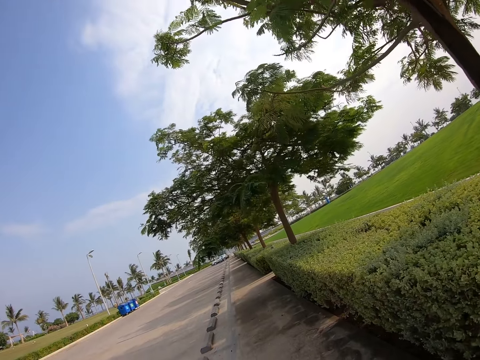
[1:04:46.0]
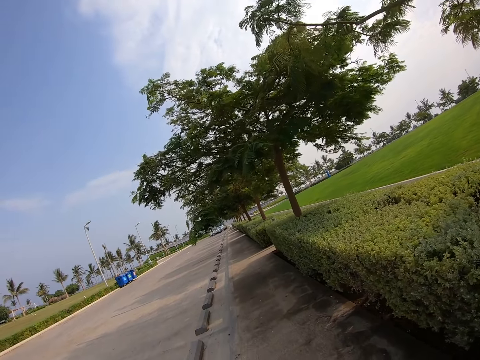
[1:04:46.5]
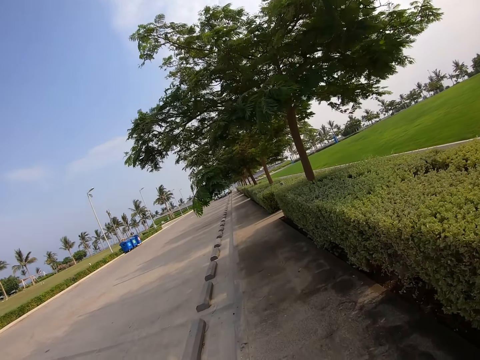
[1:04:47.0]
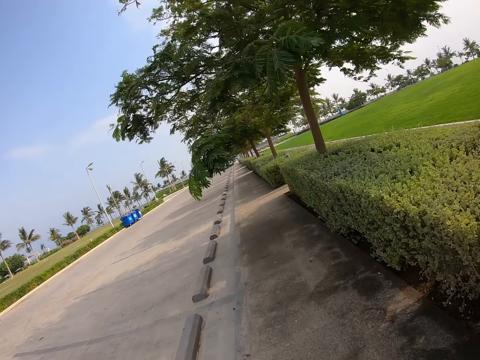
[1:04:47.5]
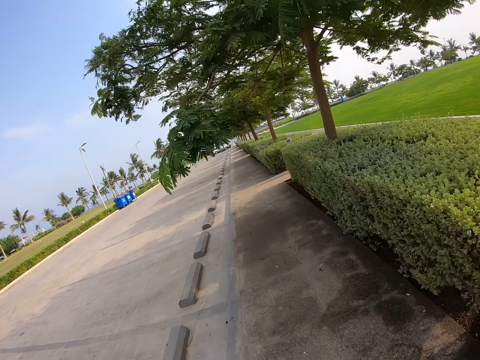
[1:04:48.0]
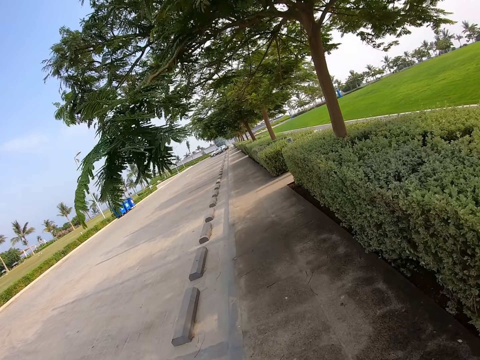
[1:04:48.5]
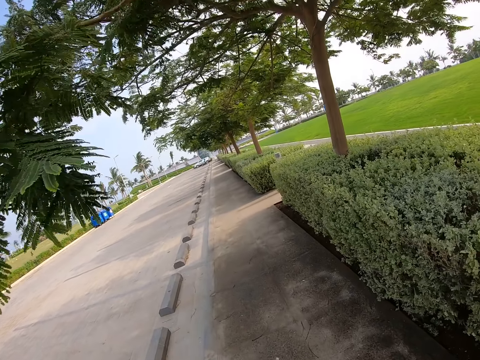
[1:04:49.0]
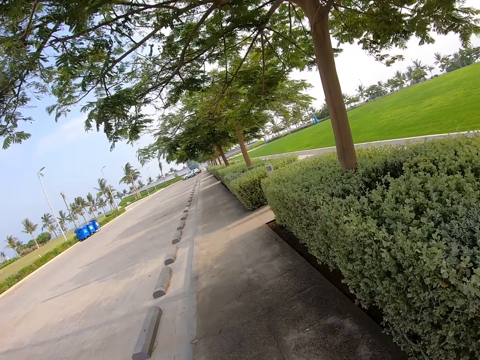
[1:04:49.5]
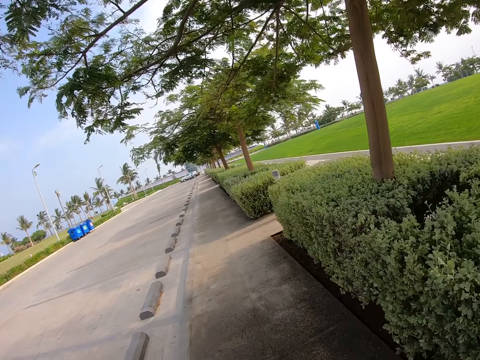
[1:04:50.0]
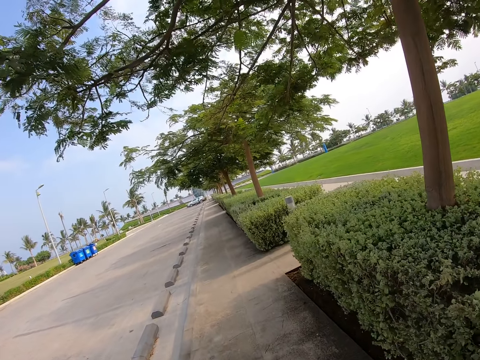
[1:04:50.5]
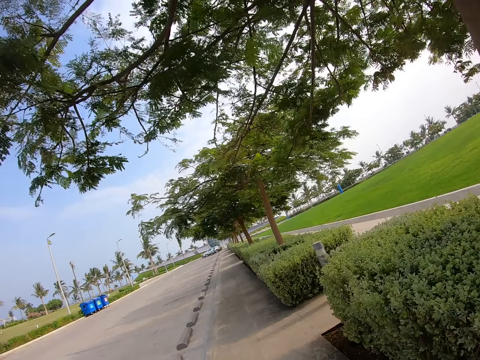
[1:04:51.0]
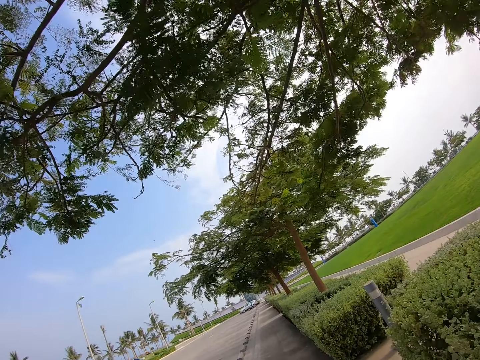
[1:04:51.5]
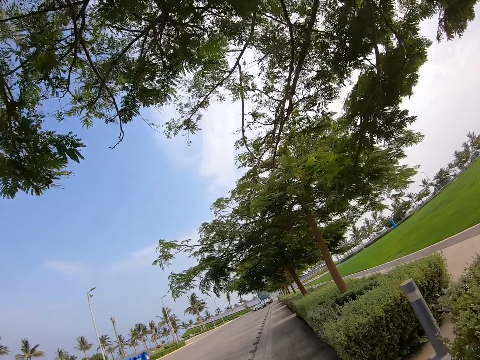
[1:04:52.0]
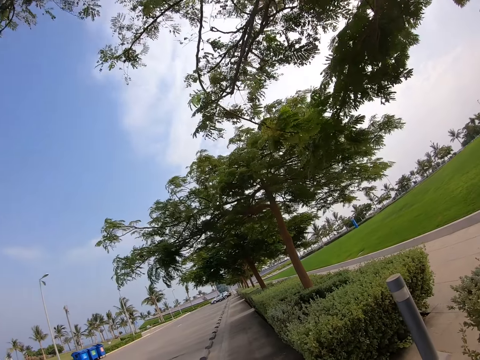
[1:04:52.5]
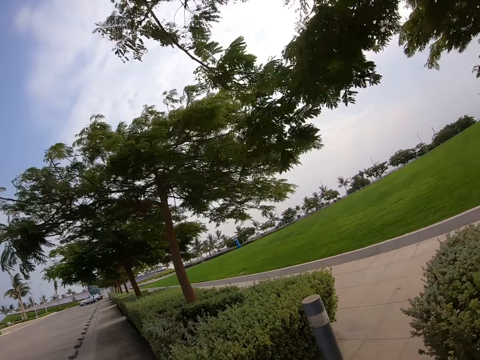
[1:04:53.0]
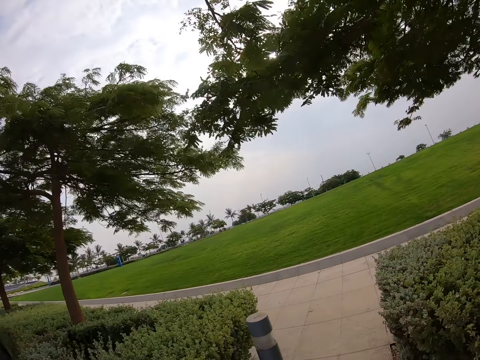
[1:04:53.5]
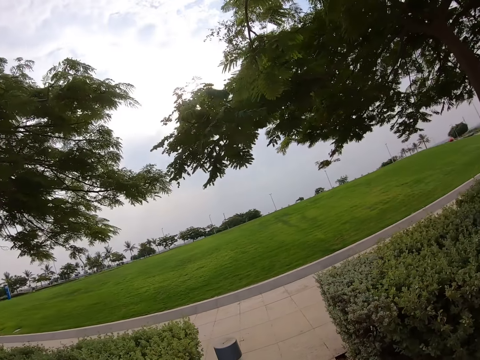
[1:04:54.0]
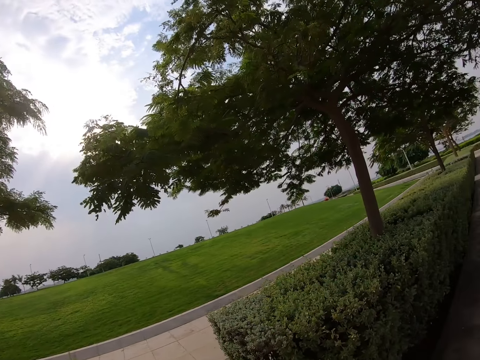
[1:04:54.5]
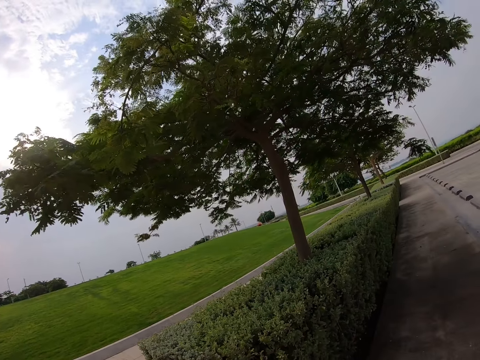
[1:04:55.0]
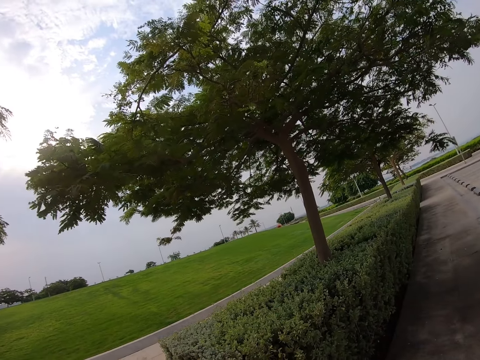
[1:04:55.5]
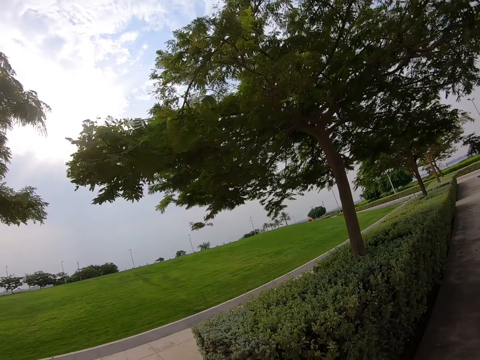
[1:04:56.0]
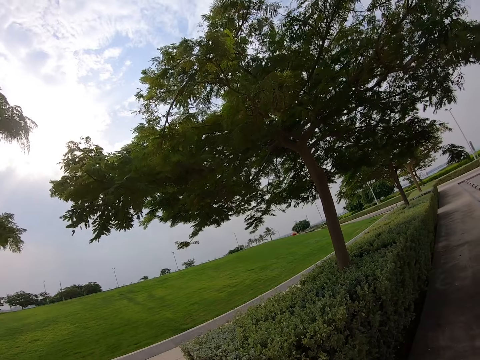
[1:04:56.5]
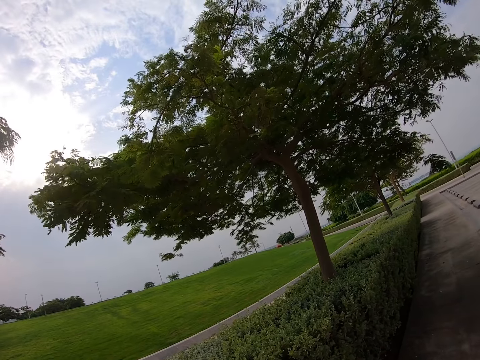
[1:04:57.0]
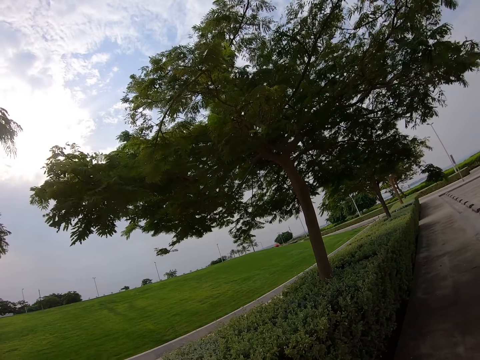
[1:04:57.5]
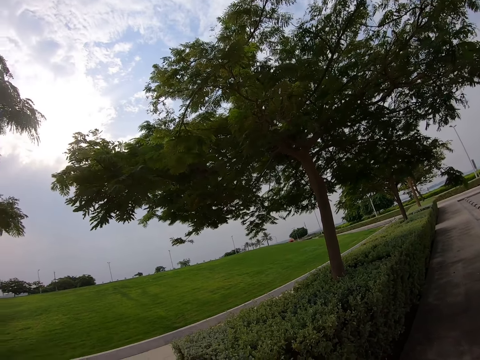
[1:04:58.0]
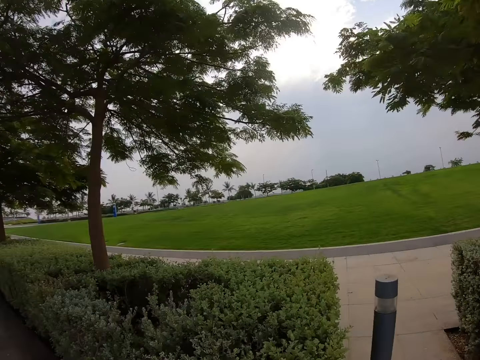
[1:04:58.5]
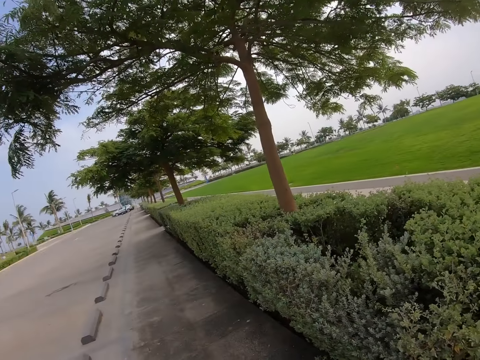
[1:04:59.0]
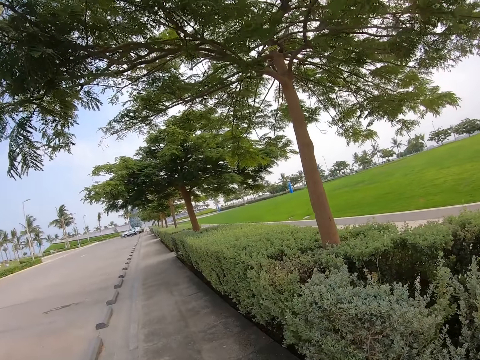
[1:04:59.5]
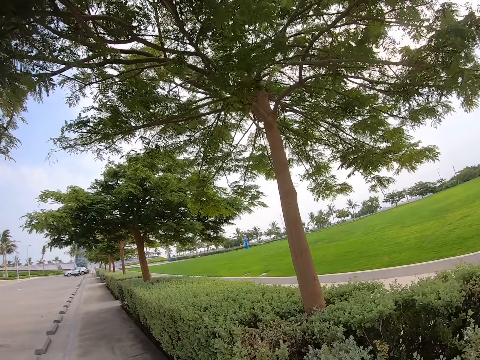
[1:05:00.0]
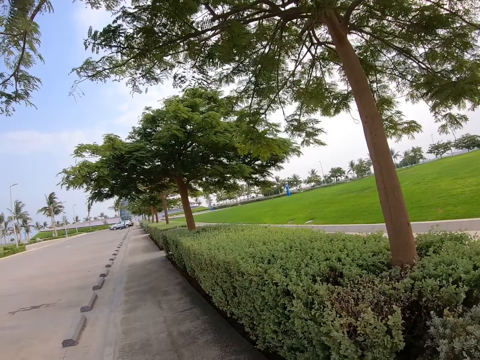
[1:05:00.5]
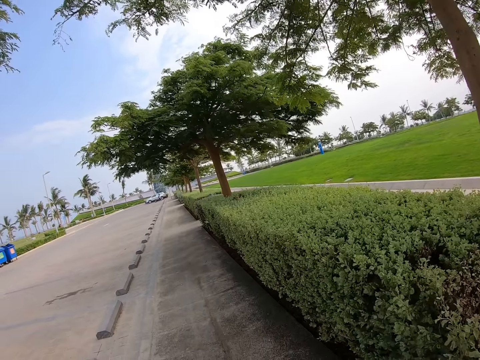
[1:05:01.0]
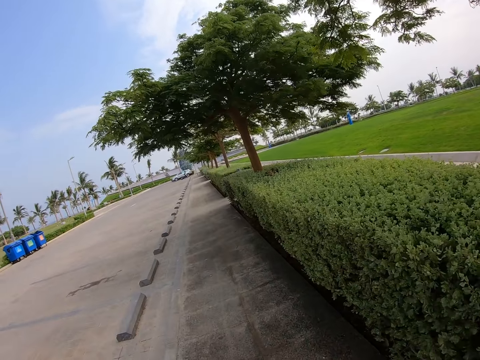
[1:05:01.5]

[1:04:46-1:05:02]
The camera wearer looks around. They walk on the sidewalk of the road.

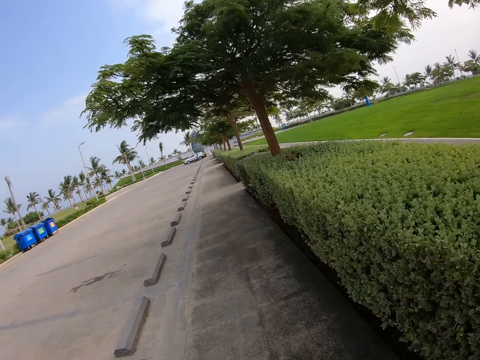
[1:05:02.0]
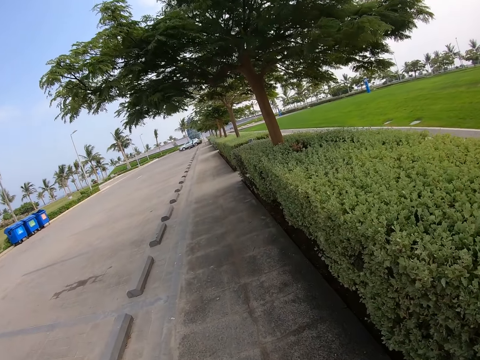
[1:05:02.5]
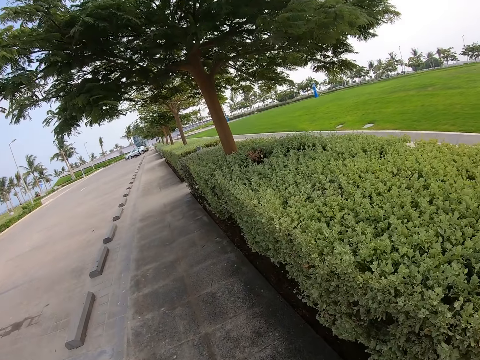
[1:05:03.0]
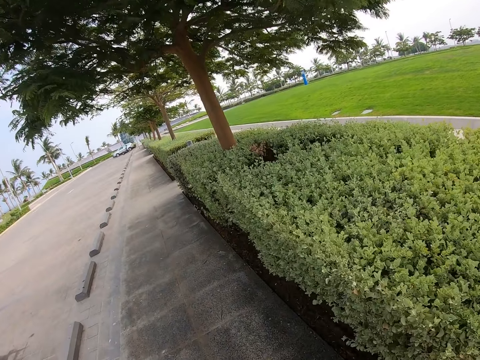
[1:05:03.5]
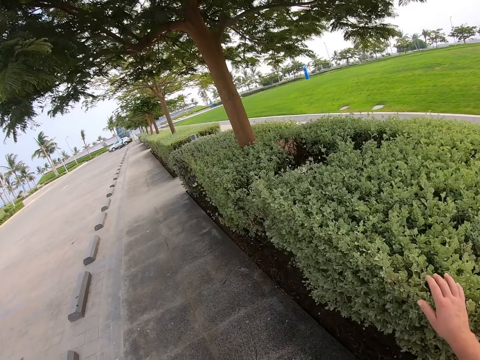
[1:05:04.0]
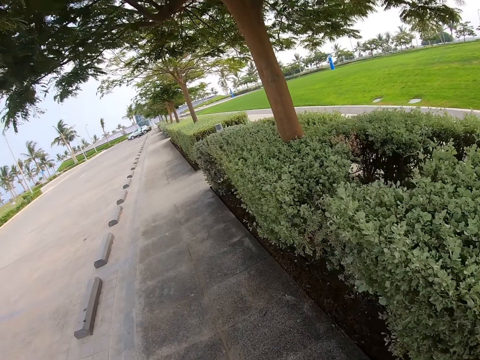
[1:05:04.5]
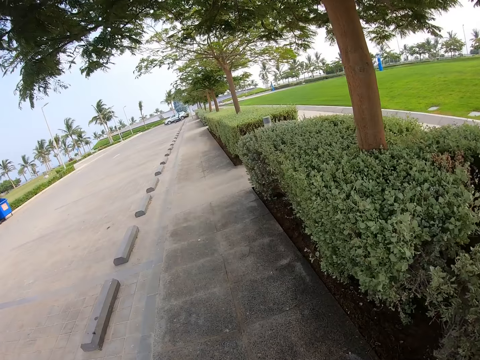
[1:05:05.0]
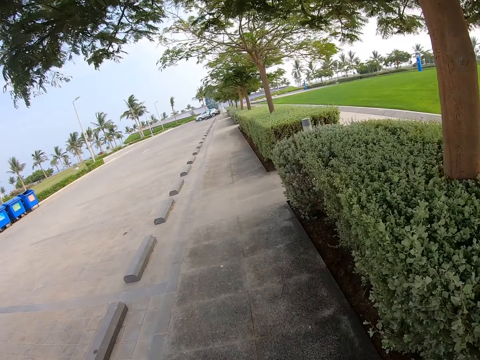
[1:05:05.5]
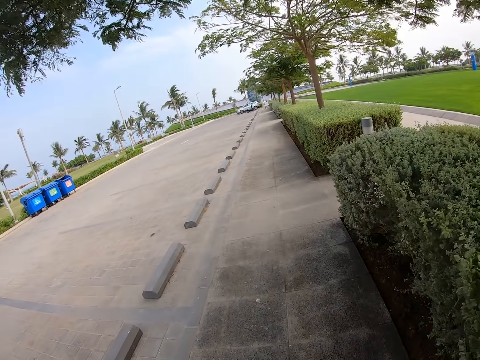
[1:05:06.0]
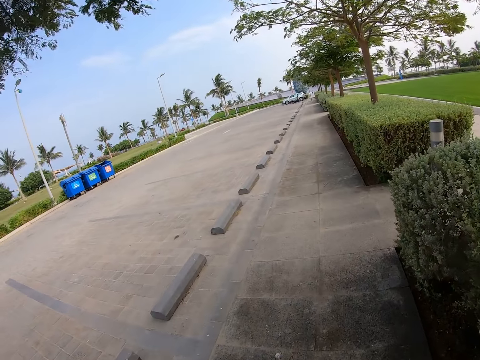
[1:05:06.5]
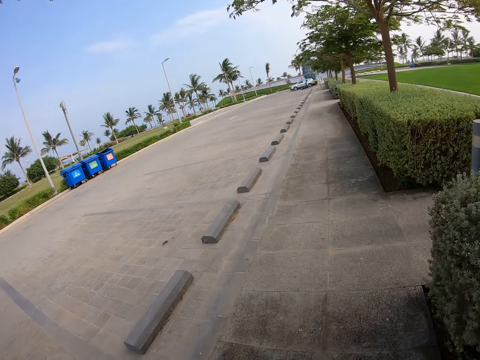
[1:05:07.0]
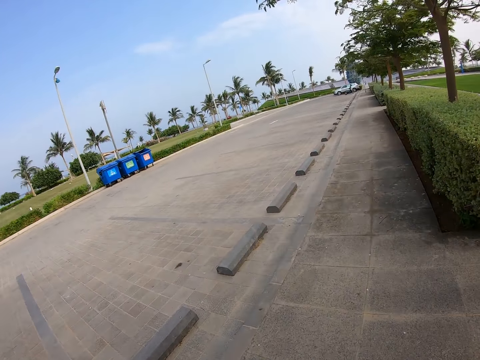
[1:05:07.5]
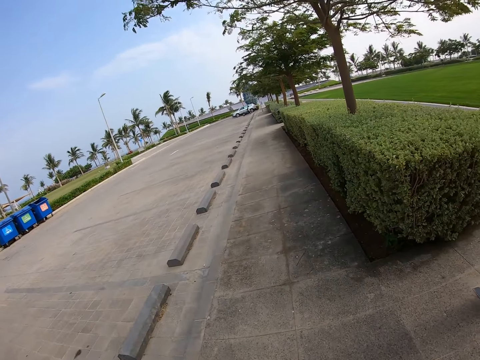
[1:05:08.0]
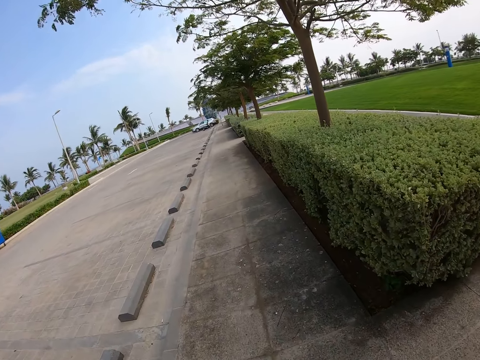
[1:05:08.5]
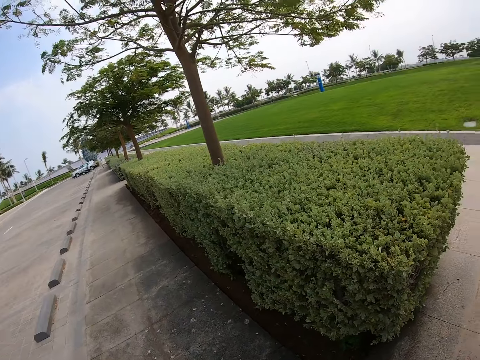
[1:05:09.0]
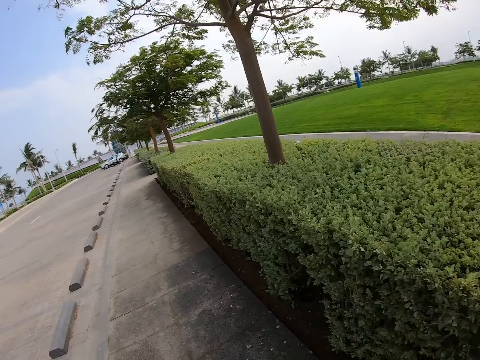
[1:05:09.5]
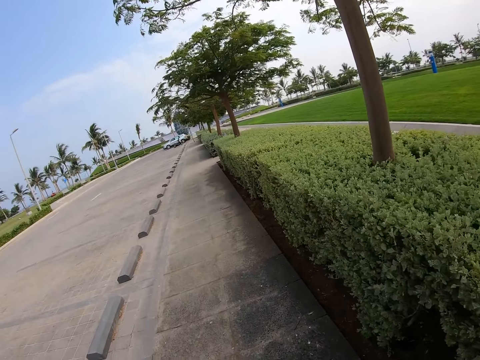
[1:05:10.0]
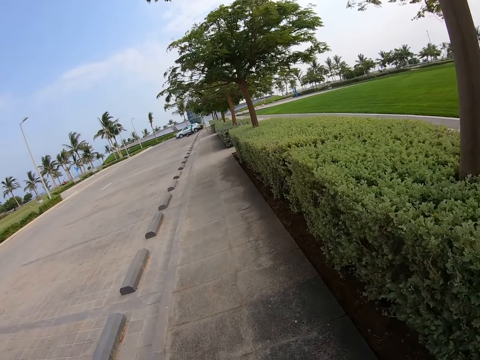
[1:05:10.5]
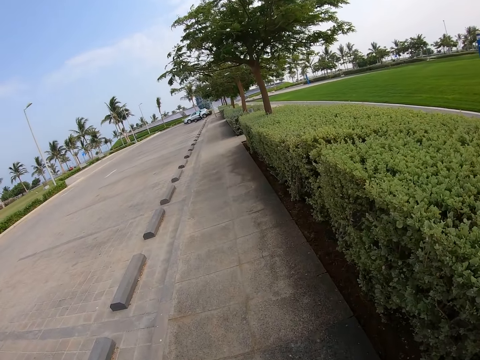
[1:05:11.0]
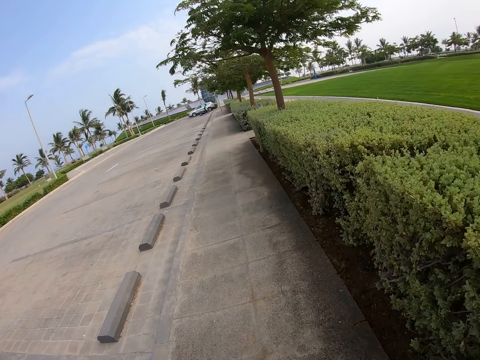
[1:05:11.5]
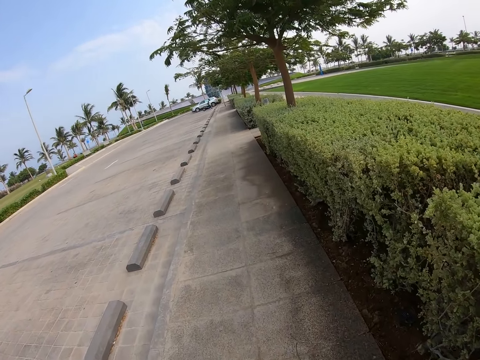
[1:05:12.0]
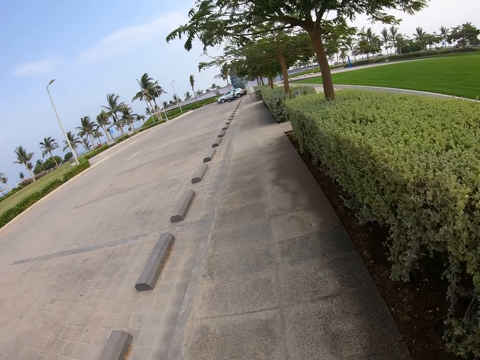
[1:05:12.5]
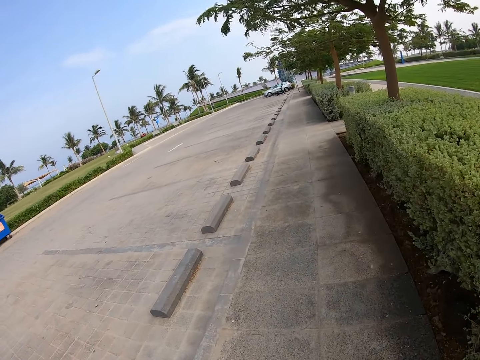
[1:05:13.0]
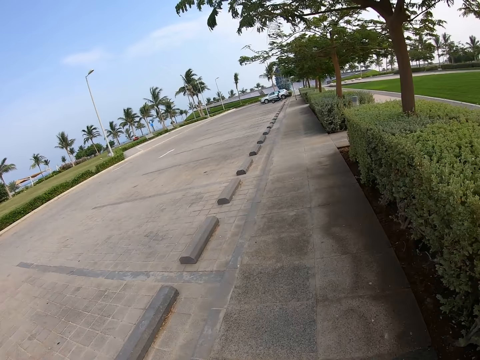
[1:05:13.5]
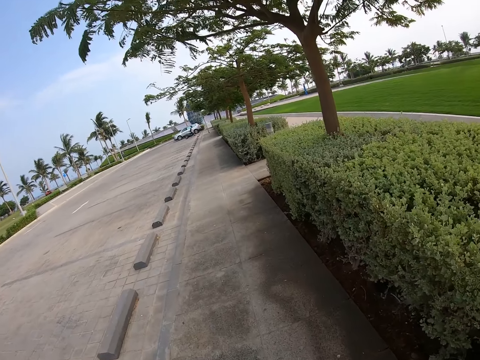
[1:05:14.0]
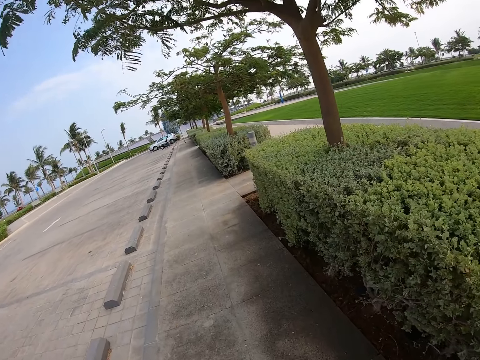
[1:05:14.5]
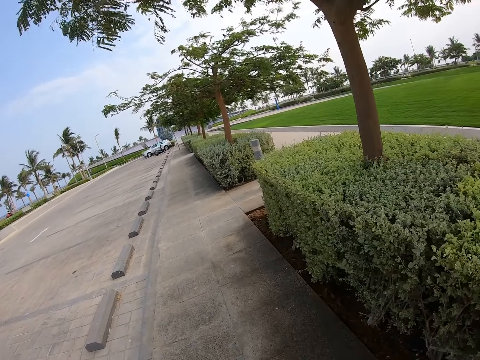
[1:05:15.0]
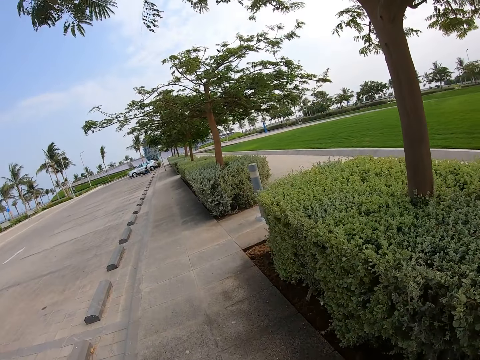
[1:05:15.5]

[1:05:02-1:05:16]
The camera wearer touches the shrubs of the fence. They walk on the sidewalk of the road.
